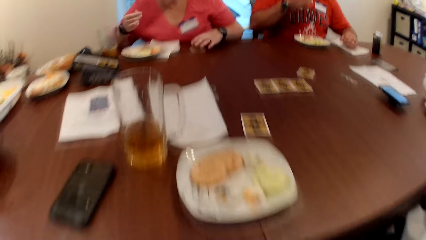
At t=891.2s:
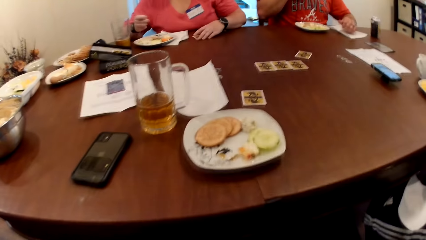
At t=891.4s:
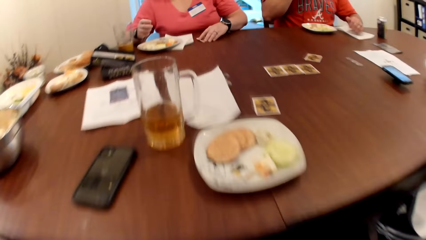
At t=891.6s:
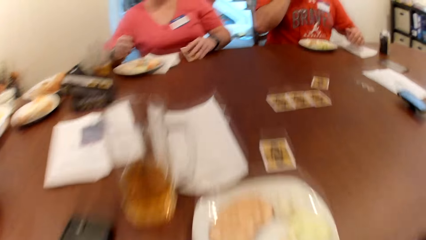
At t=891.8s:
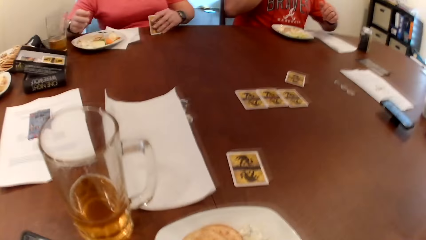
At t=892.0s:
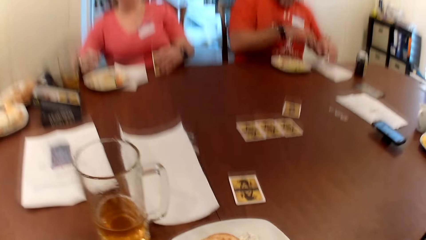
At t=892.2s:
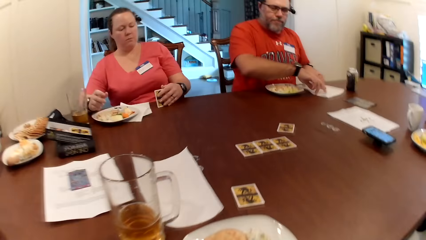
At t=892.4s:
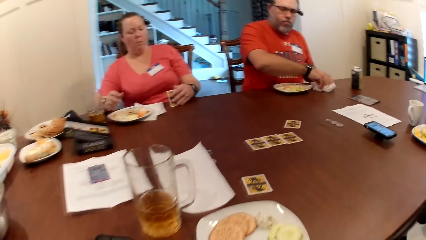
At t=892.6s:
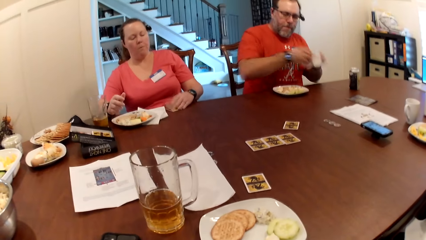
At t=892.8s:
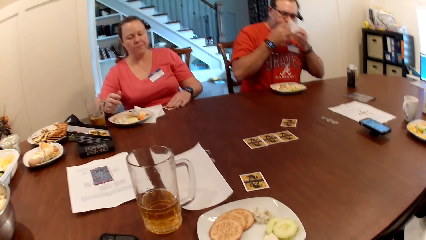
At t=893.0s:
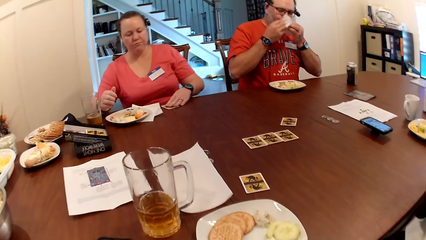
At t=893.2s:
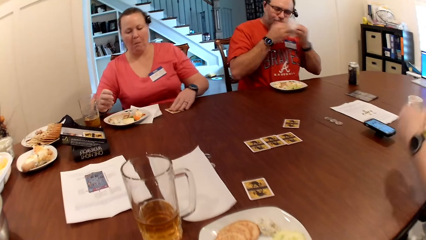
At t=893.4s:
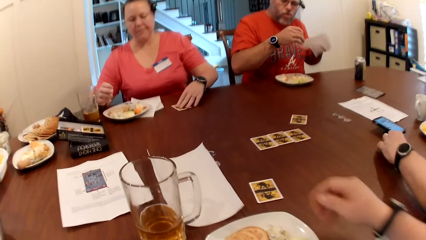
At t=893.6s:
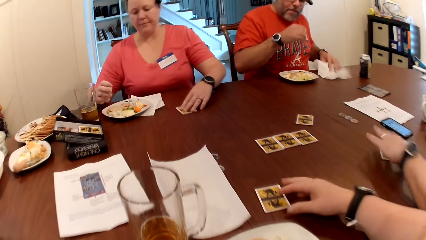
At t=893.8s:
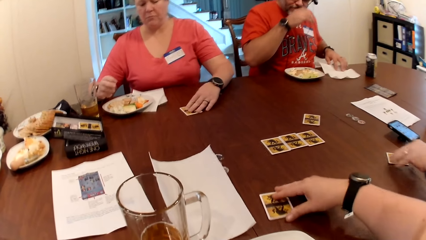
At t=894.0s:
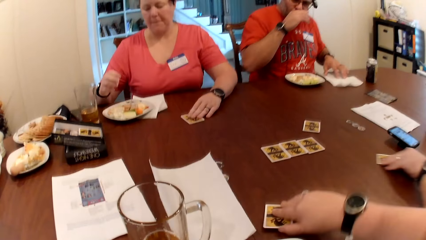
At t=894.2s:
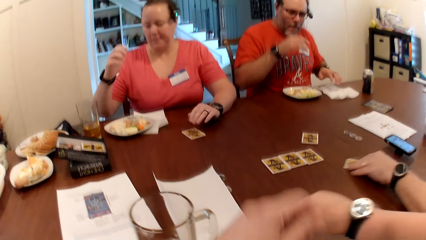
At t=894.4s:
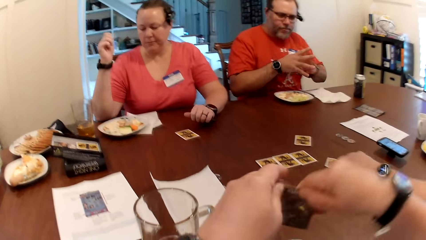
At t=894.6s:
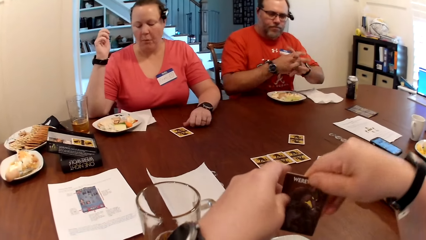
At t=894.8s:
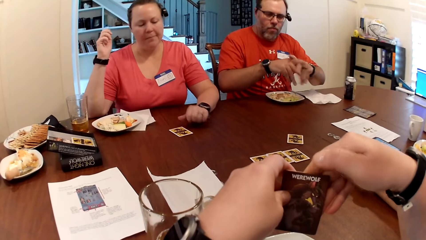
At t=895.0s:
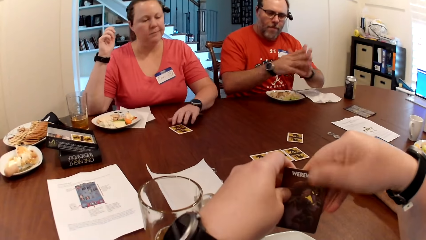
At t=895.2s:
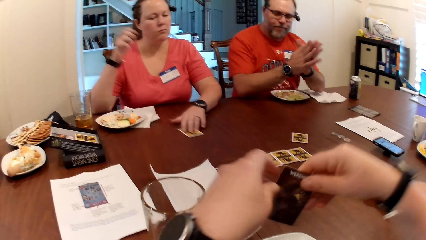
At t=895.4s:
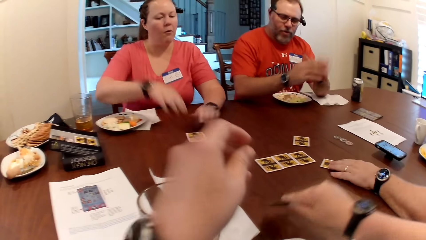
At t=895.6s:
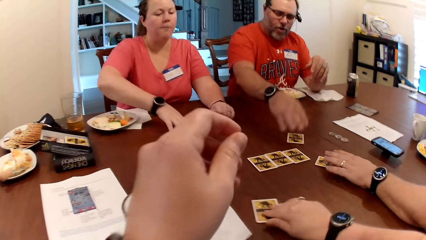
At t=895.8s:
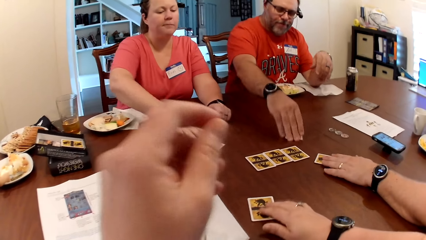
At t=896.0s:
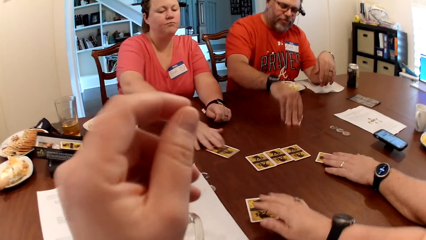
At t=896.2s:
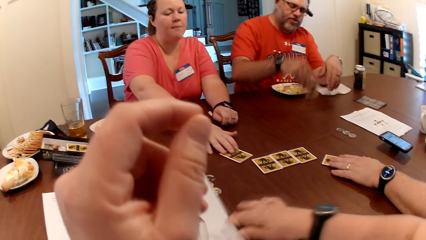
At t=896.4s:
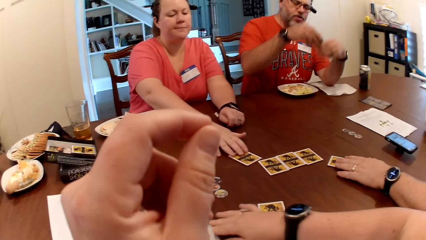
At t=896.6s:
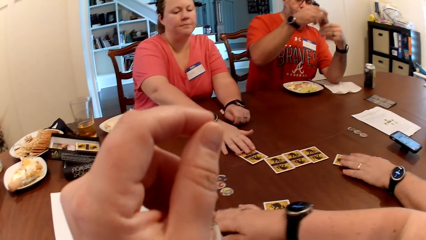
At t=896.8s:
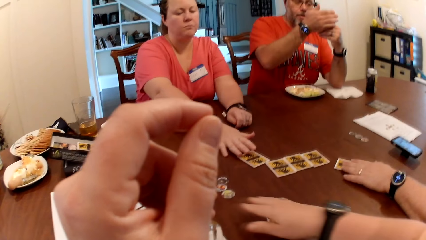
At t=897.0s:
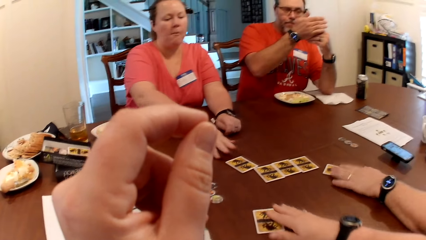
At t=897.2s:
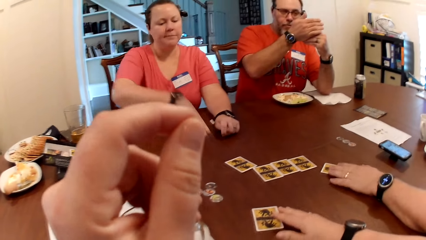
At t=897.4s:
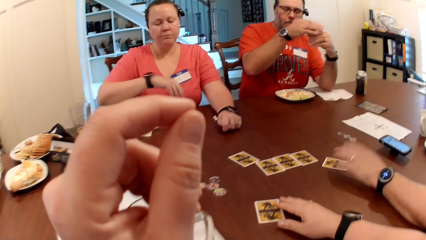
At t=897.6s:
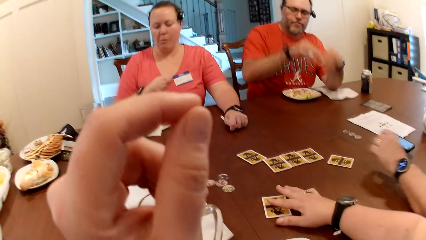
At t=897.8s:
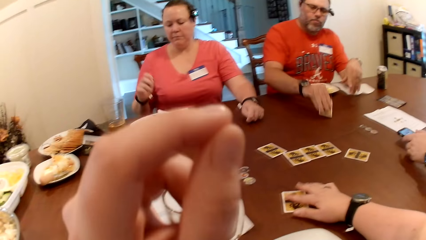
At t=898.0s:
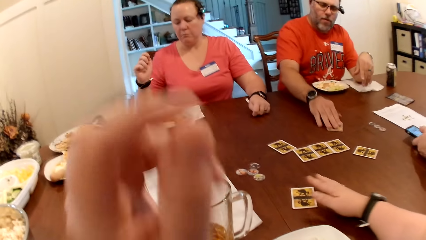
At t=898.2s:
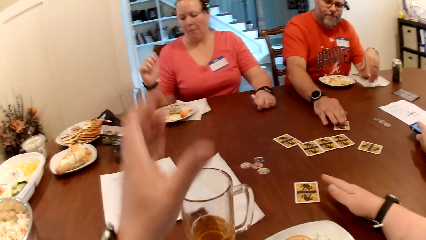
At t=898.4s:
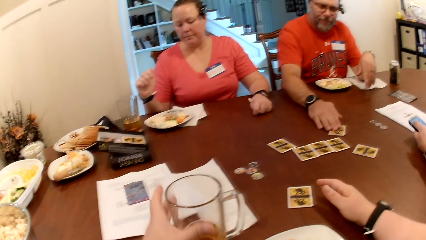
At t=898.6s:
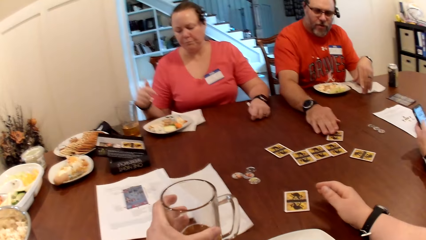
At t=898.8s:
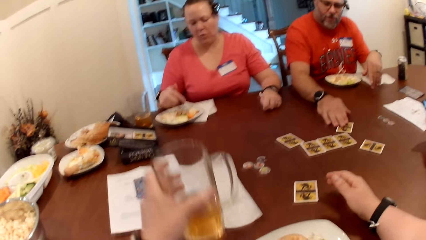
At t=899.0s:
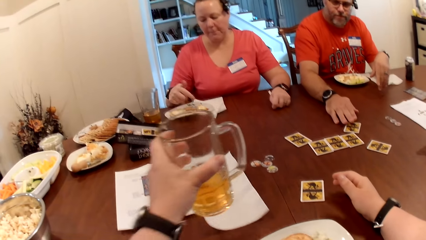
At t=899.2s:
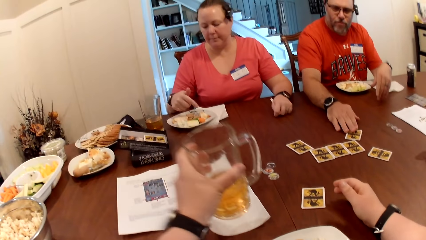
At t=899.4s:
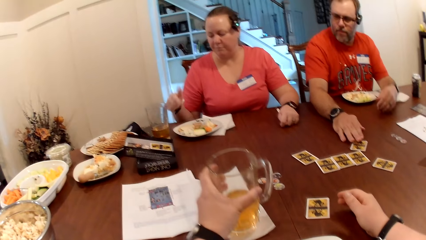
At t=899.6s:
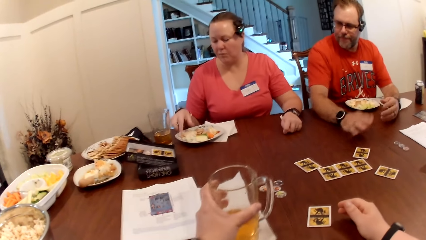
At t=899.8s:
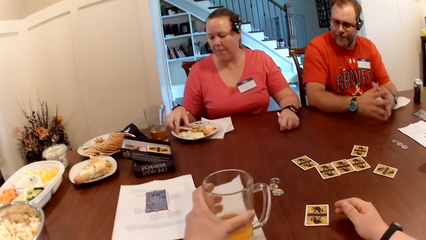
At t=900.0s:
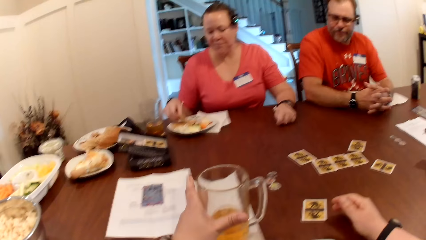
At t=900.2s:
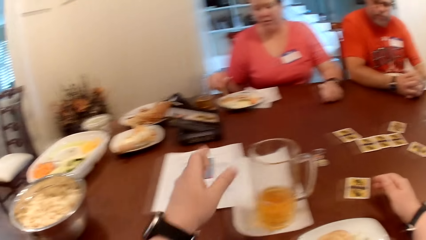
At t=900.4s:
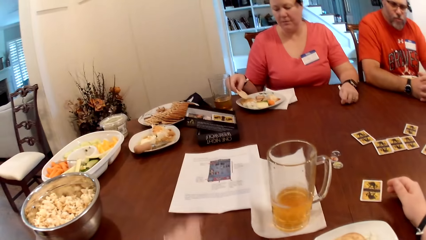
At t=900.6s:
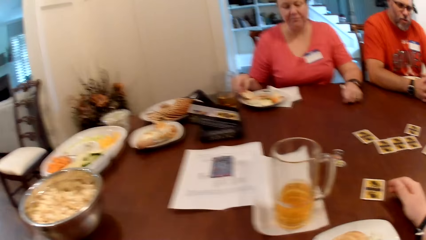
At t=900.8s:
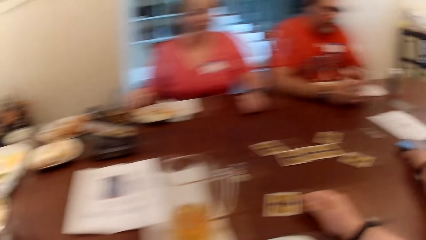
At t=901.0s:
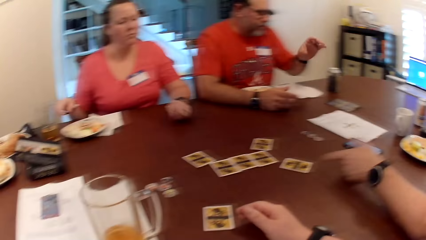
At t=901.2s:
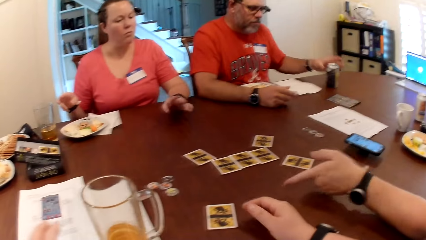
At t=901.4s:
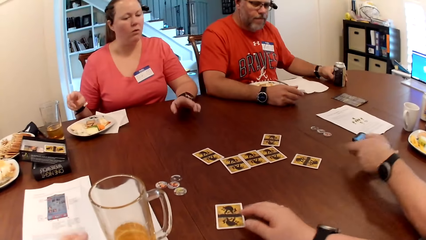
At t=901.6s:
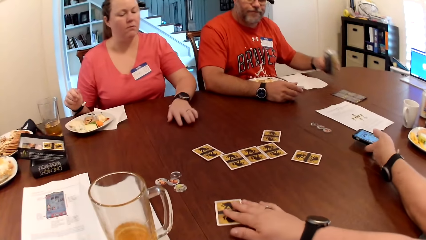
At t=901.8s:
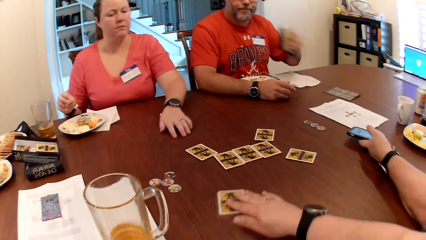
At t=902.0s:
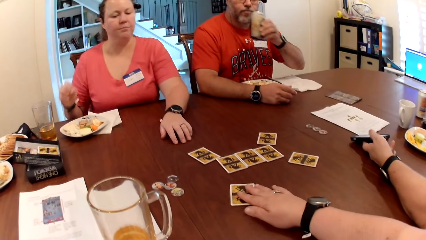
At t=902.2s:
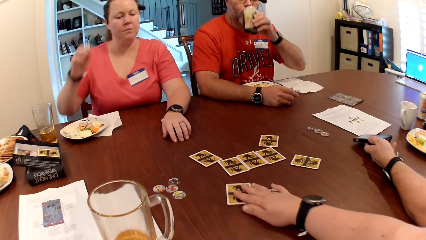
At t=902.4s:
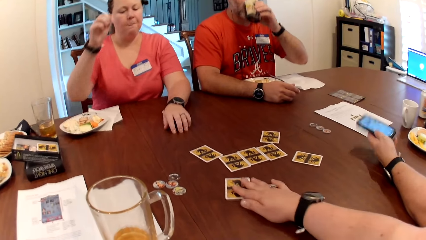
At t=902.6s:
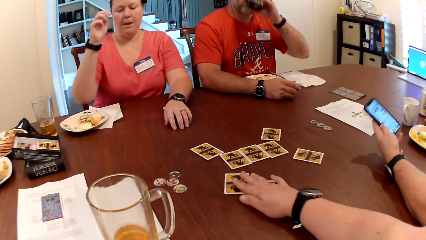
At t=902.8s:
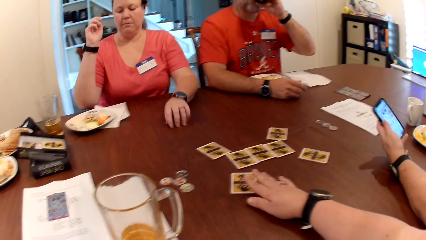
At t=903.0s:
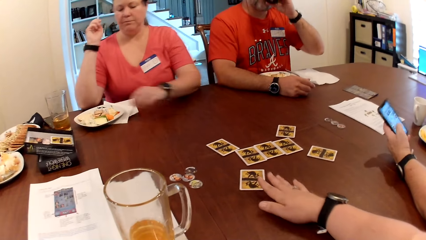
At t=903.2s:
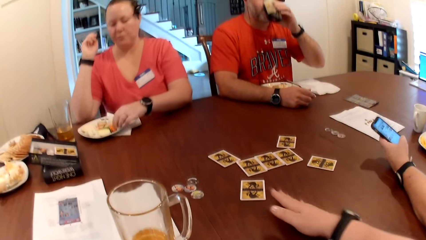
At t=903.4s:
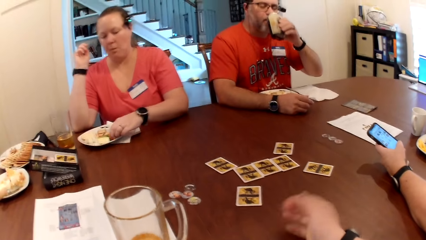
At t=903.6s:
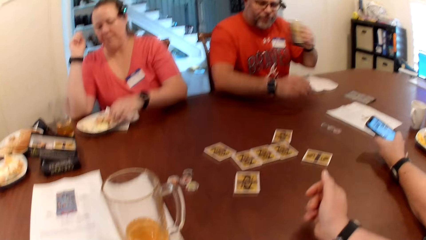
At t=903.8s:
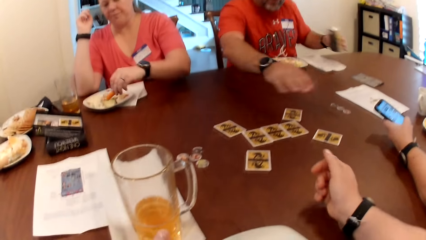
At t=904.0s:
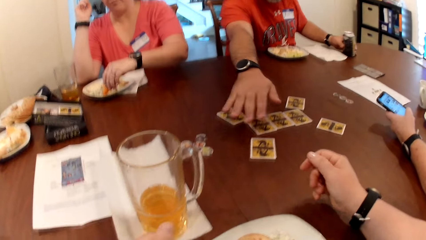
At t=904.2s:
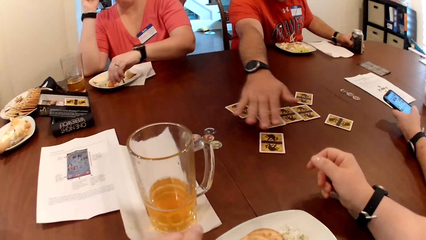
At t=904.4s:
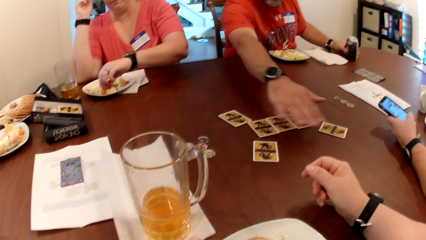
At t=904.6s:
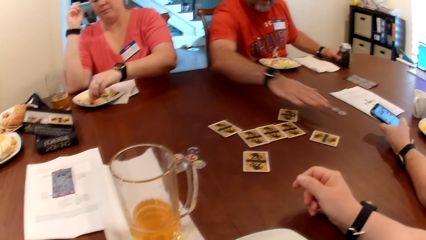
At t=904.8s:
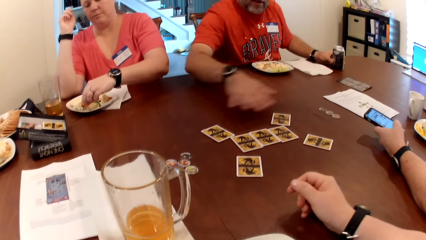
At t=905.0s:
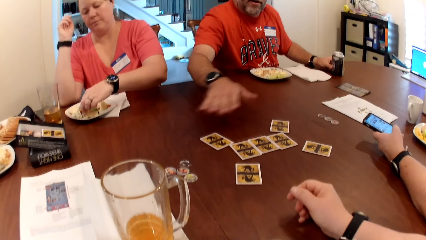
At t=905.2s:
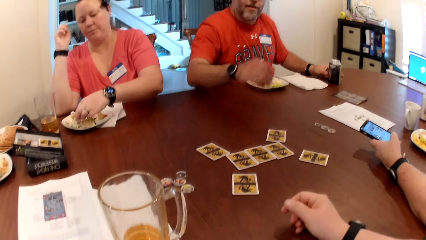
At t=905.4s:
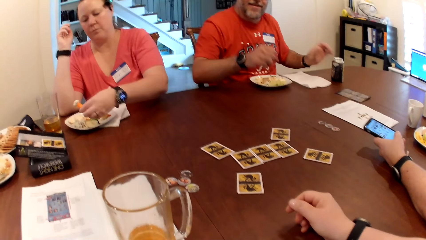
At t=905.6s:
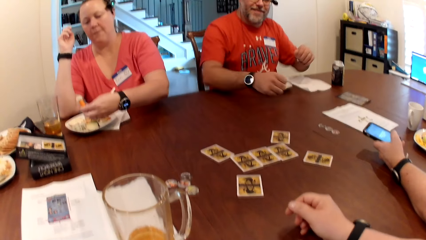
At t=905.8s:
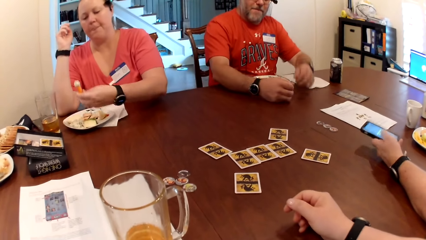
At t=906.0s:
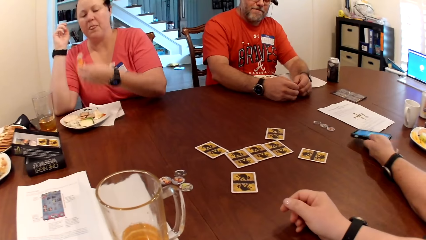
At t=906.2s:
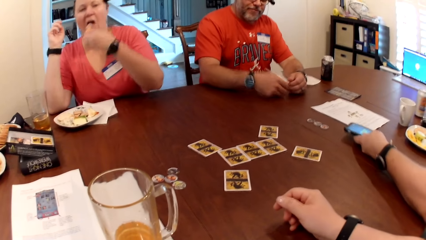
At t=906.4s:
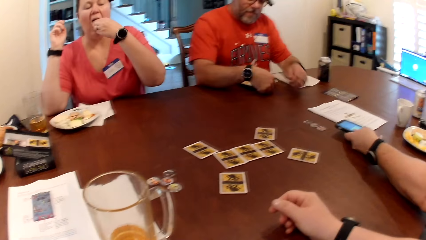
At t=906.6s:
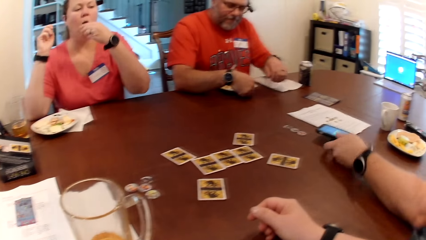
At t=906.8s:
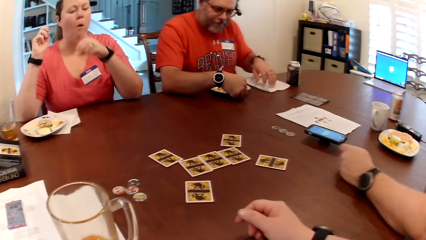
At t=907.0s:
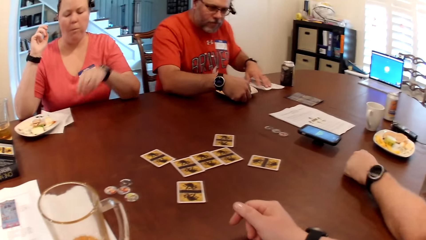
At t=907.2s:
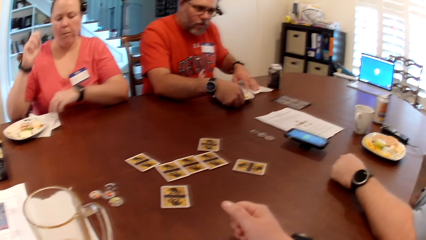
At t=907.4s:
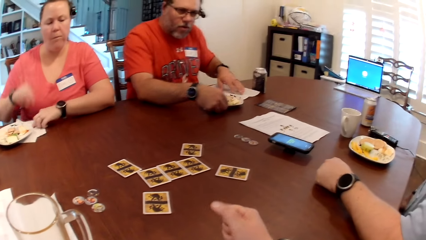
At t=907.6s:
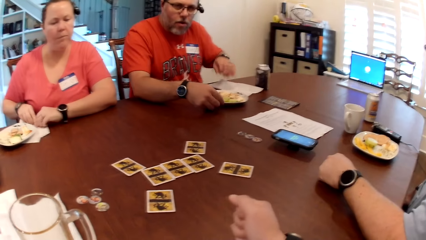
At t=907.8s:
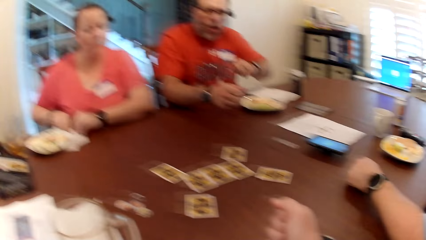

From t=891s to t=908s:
A woman checks the card on the table with her left hand. A man picks the kitchen towel on the table with both hands and wipes his mouth with the kitchen towel in his hands. The woman pushes the card on the table with her left hand. Another man drops the card in his left hand on the table. The first man drops the kitchen towel on the table with his left hand. The camera wearer picks a card from the table with her right hand. The other man moves the card on the table with his left hand. The camera wearer holds the card with both hands and drops the card on the table with her right hand. The first man converses with the other man. The woman pushes the card on the table with her right hand. The first man picks the card on the table with his right hand, holds the card with both hands, and drops the card on the table with his right hand. The other man picks the phone from the table with his left hand. The camera wearer picks a glass of juice from the table with her left hand and drops the glass of juice in her left hand on the kitchen towel on the table. The woman takes a biscuit from the plate of dessert on the table with her right hand and drops the biscuit in her right hand in the plate of dessert on the table. The other man drops the phone in his left hand on the table. The other man converses with the camera wearer. The camera wearer looks around. The first man picks a can of drink on the table with his left hand. The camera wearer moves the card on the table with her right hand. The other man picks the phone from the table with his left hand. The first man drinks from the can of drink in his left hand. The camera wearer converses with the first man. The other man operates the phone in his left hand. Another woman takes a dessert from the plate of dessert on the table with her right hand. The first man drops the can of drink in his left hand on the table. The first man converses with the camera wearer and the other man. A man moves hands on the table. The camera wearer looks around. The first woman scoops cream on the dessert in her right hand from the plate of dessert on the table. The other man drops the phone in his left hand on the table. The first woman eats the dessert with the cream cheese in her right hand. The first man repositions the plate of dessert on the table with his right hand.
